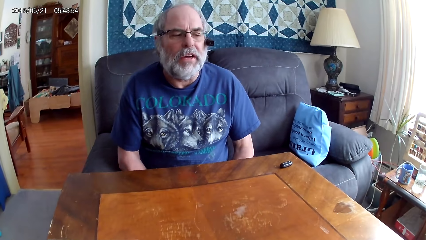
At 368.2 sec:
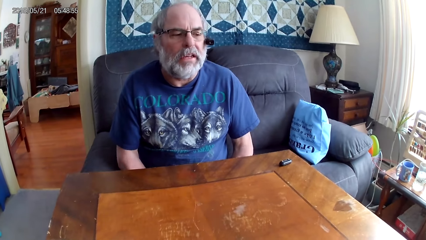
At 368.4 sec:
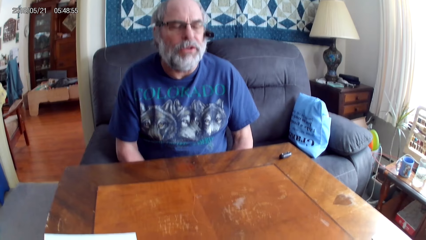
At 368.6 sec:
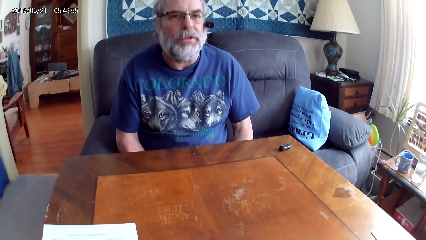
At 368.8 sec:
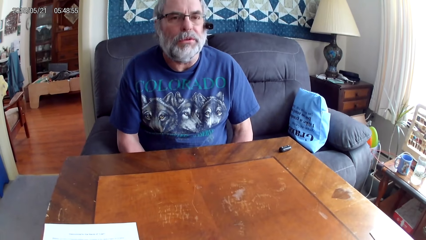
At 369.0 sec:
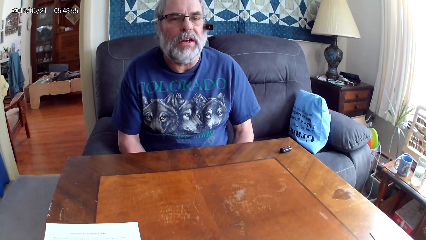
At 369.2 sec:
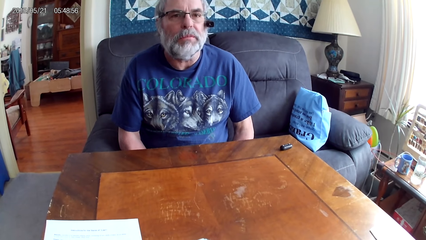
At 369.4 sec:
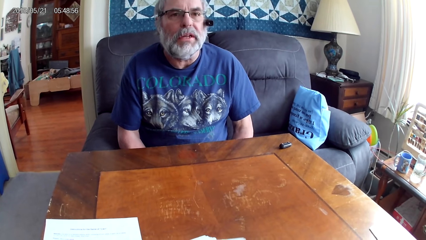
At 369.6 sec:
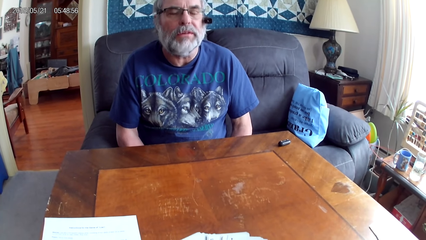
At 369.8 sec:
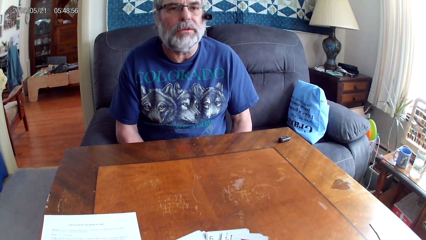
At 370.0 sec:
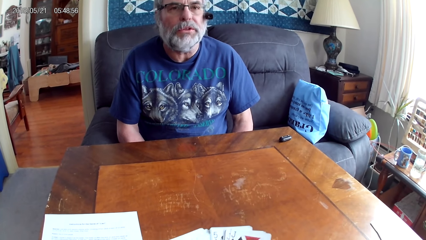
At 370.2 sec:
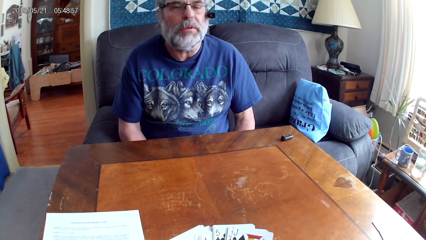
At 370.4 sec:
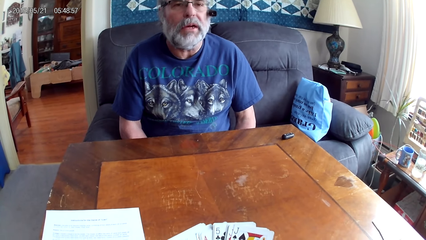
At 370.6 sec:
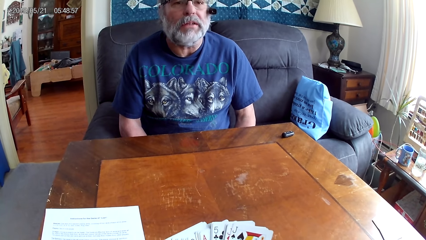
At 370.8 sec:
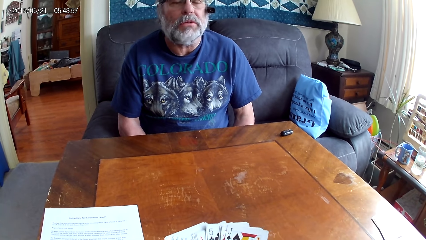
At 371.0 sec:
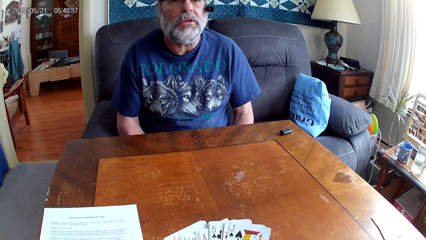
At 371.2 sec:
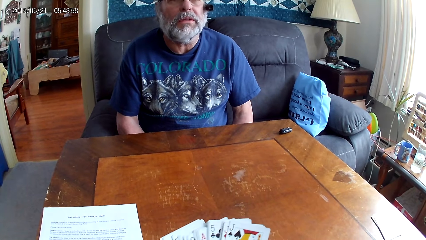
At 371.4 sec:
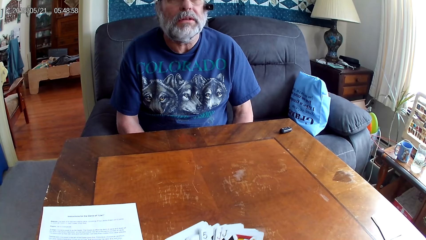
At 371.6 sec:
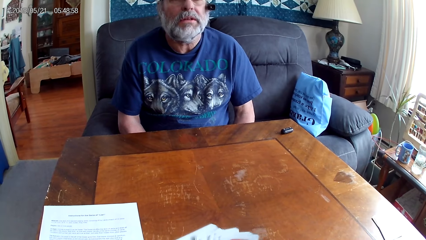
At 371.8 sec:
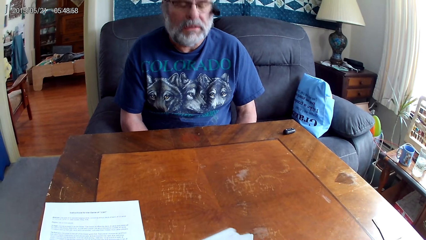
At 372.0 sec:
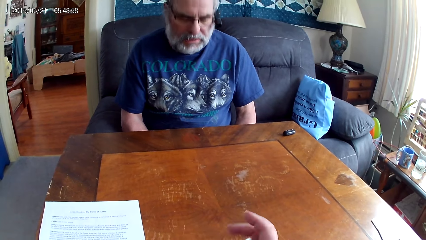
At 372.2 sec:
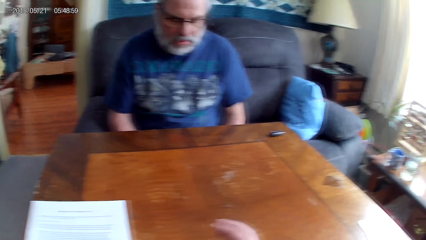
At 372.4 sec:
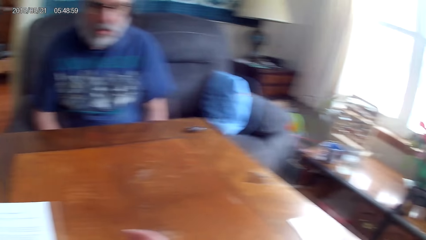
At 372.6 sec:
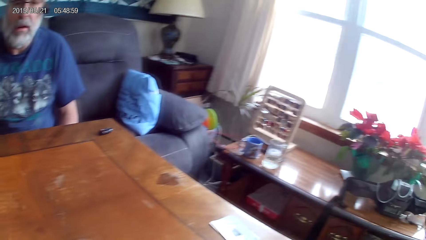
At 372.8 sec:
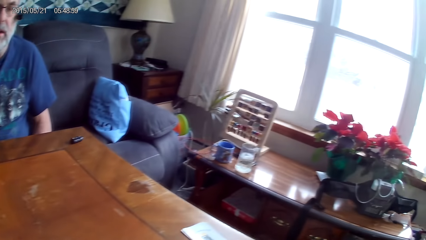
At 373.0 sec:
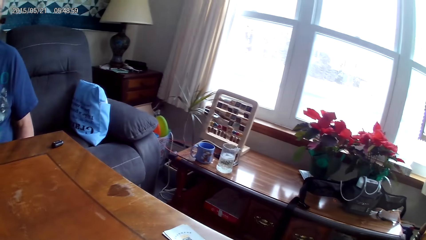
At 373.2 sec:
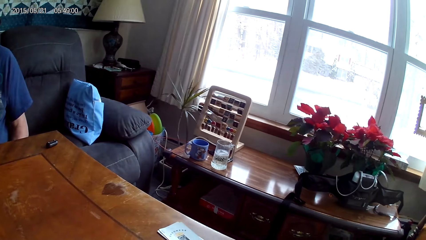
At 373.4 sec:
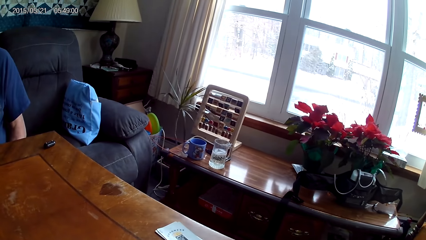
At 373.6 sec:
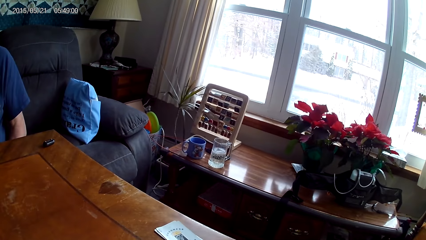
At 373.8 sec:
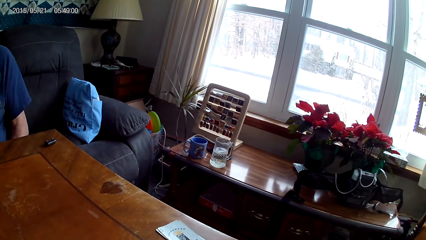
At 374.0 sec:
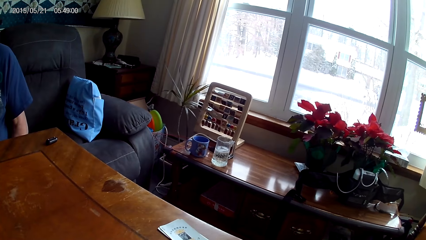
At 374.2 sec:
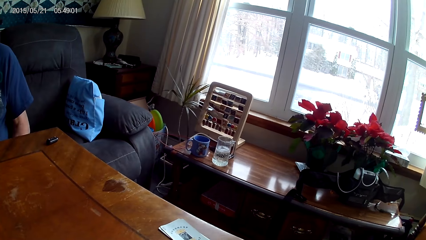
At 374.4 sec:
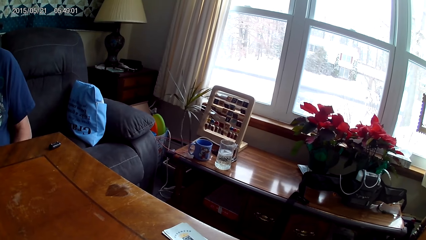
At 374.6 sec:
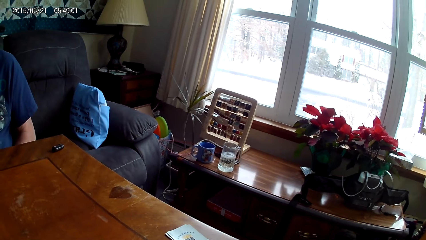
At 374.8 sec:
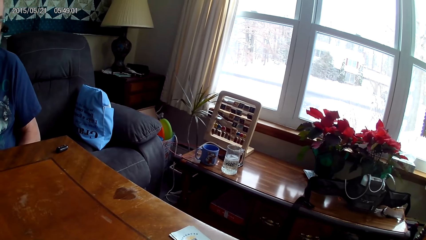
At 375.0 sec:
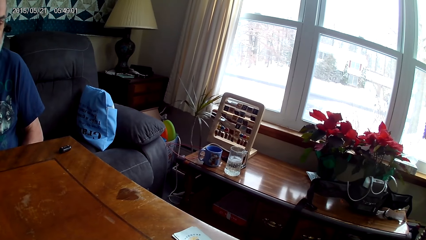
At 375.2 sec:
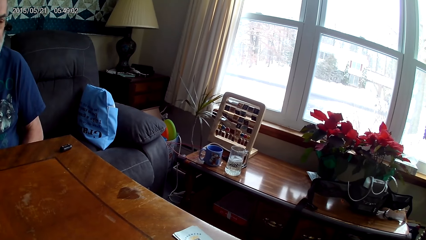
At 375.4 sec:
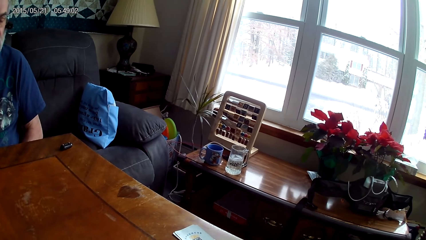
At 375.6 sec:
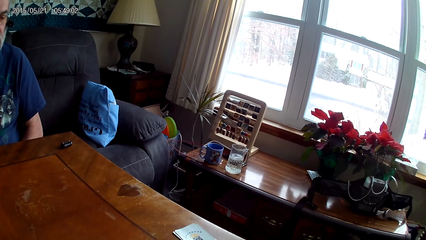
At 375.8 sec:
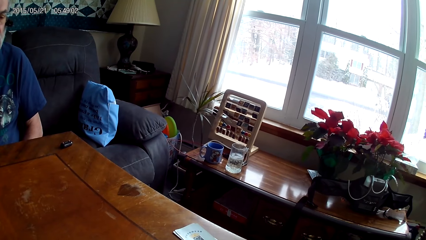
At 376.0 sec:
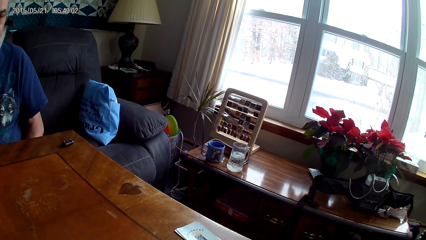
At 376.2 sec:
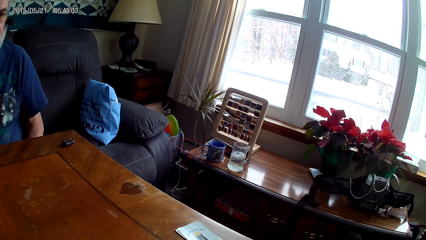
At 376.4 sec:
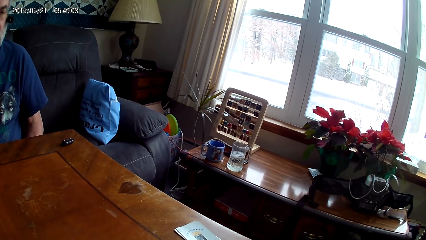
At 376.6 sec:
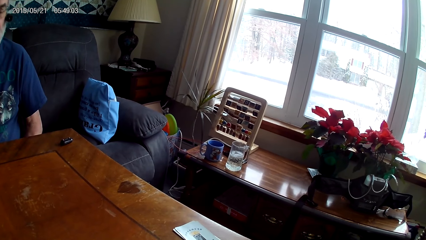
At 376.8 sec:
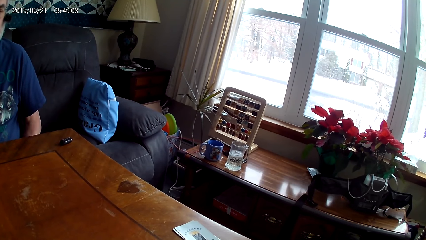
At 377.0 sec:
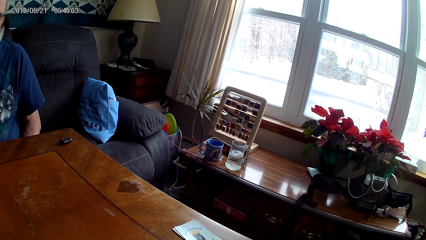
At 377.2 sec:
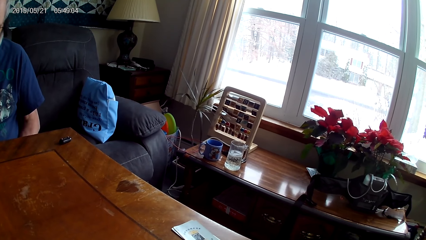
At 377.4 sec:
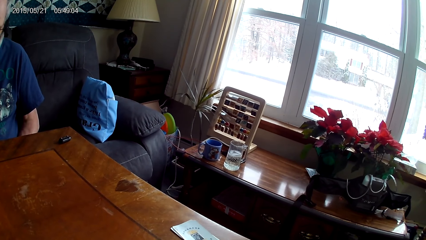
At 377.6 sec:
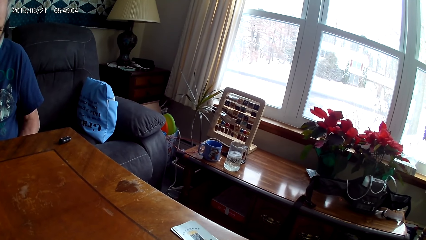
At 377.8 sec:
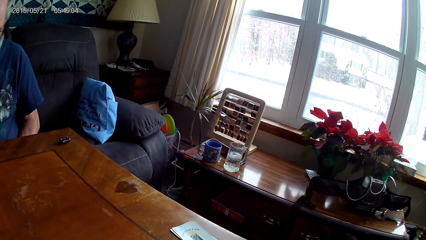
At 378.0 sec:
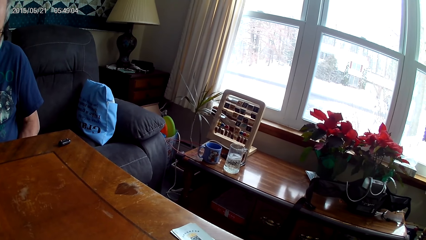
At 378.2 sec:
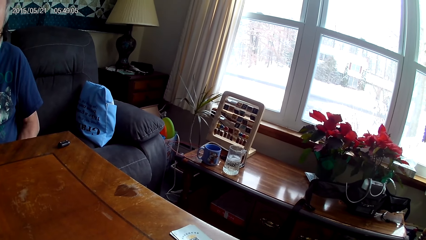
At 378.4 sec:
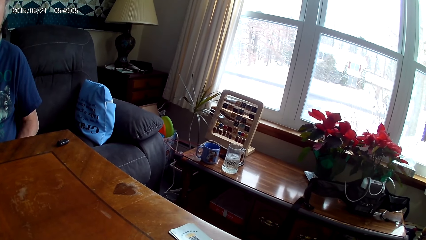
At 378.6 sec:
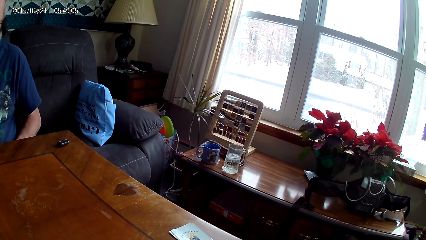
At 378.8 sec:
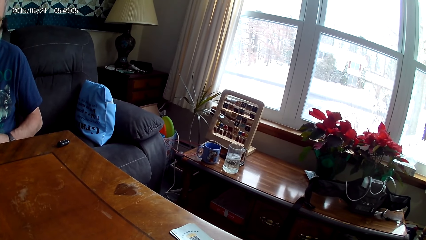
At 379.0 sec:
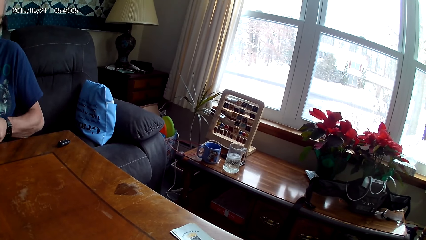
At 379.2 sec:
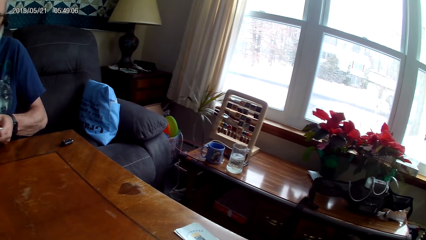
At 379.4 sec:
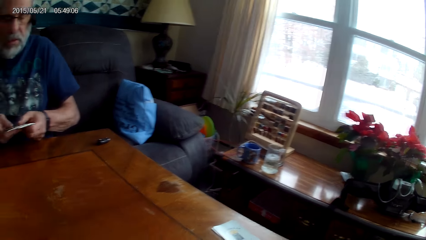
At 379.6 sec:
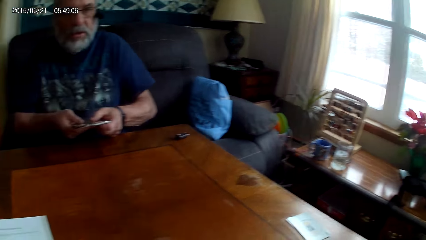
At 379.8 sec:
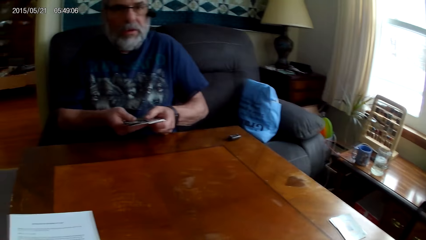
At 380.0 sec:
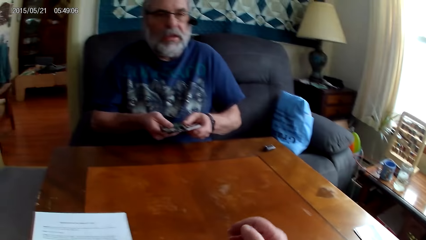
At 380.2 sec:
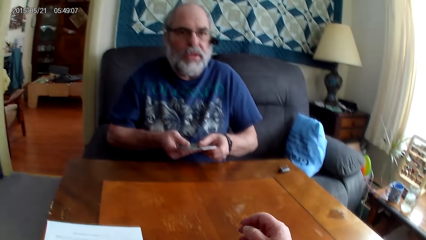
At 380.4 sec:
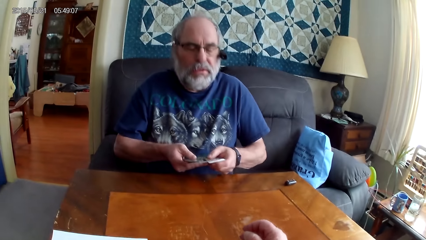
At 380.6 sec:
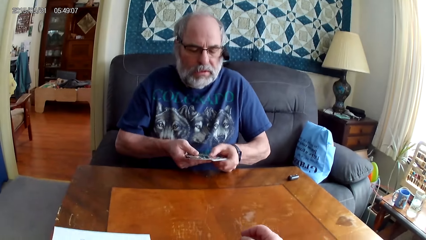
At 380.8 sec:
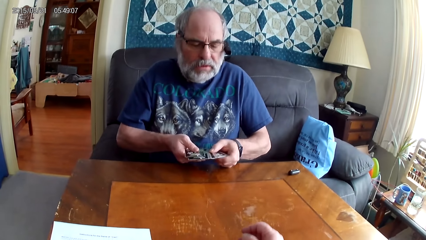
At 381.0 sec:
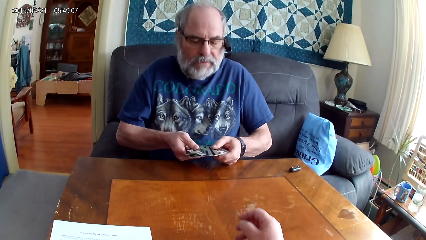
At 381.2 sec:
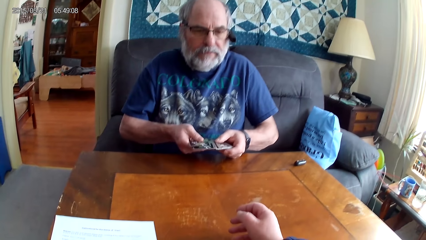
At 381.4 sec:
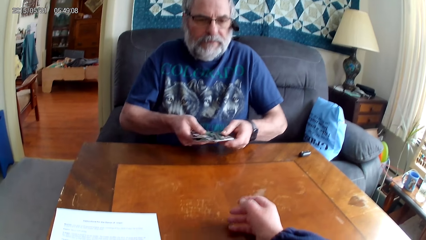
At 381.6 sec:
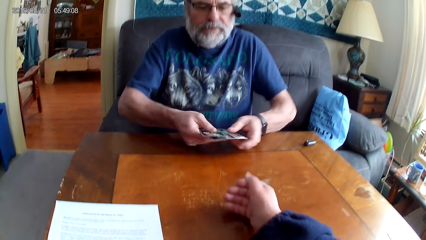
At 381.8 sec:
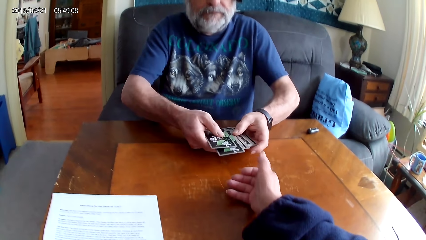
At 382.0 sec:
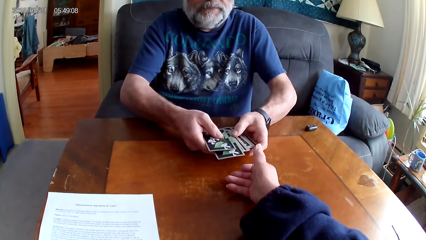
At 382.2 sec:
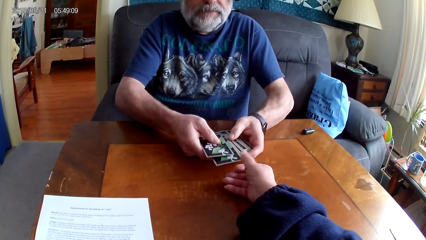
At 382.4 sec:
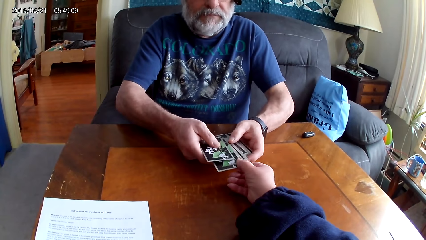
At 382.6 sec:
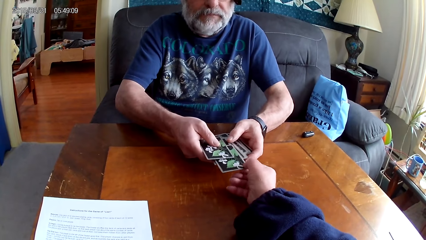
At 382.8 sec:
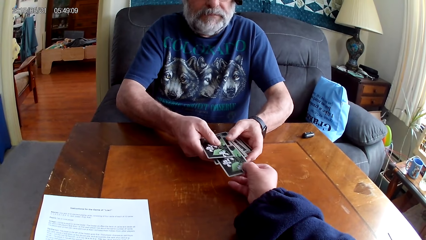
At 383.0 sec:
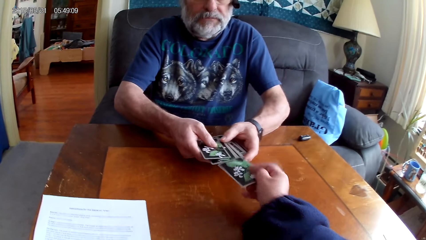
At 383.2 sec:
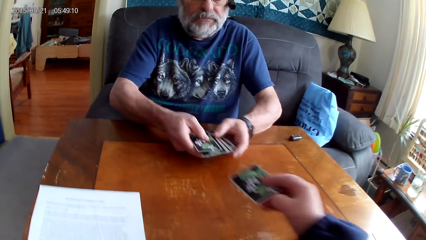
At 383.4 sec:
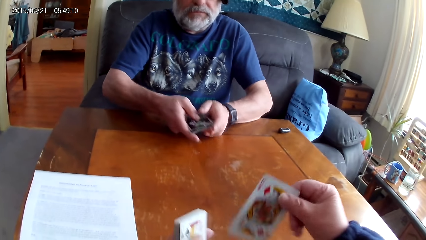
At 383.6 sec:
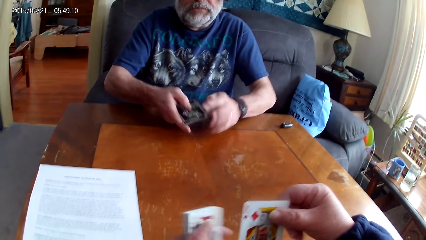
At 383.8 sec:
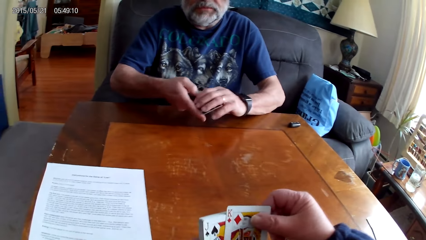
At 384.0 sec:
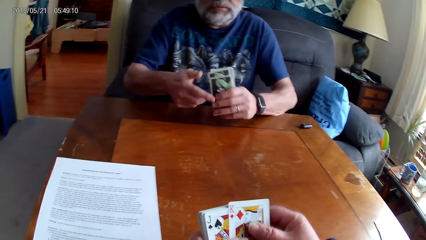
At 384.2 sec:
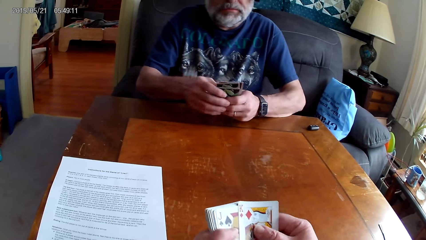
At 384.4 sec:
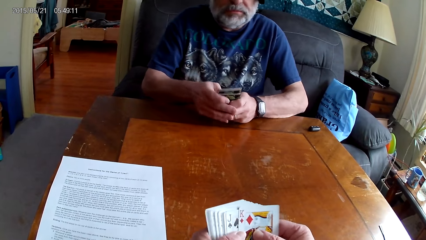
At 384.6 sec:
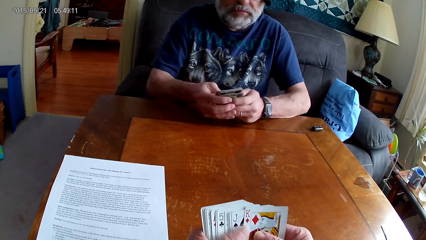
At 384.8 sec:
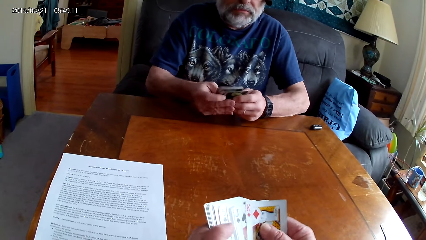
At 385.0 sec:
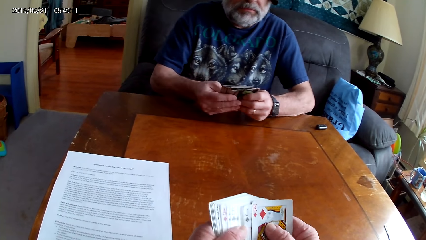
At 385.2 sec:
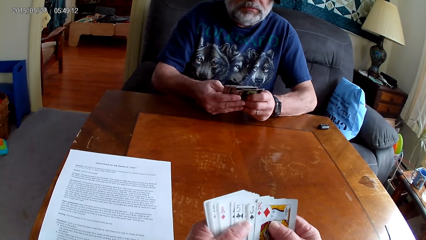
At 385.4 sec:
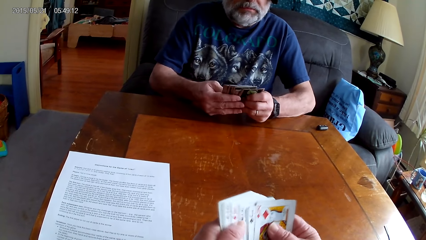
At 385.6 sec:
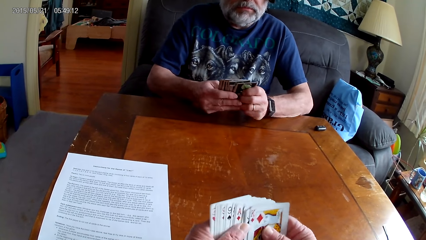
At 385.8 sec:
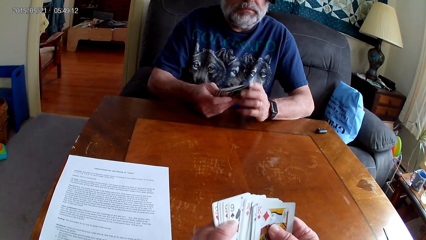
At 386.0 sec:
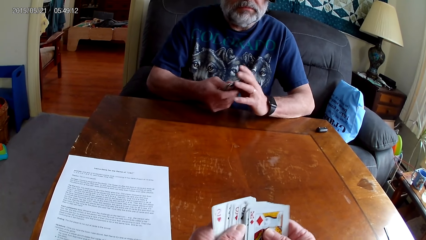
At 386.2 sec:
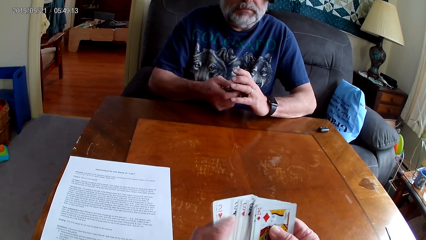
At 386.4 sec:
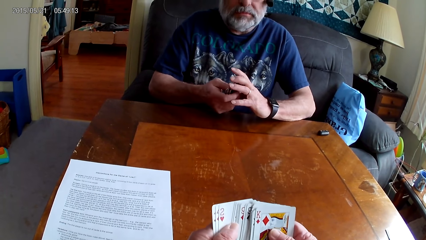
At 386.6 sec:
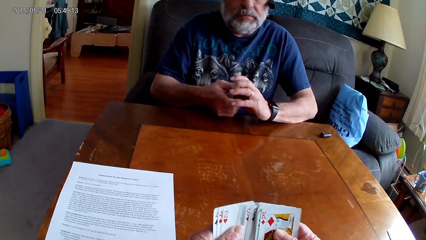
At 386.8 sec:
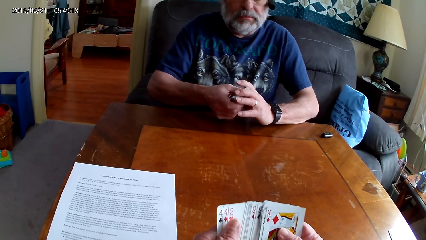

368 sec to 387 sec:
A man talks to the camera wearer. The camera wearer arranges cards. They speak. They look right. The man speaks. The camera wearer looks forward. They grab a card. The man gives the camera wearer the card. The camera wearer goes through the cards. The man goes through the cards. The camera wearer arranges the cards and speaks.
